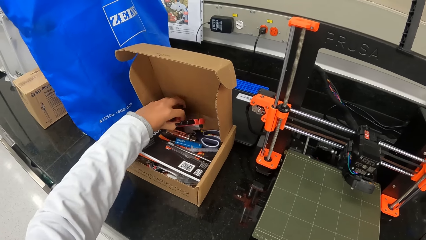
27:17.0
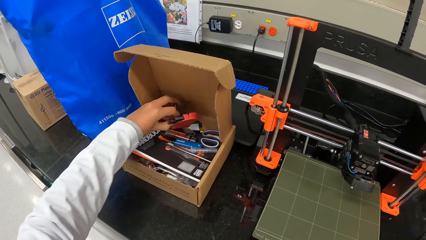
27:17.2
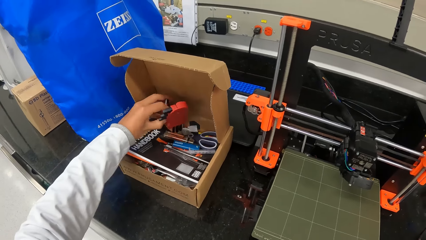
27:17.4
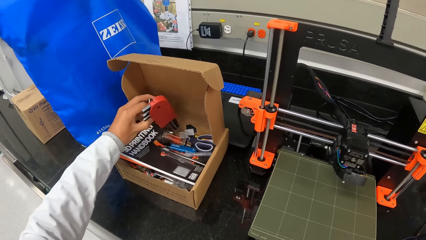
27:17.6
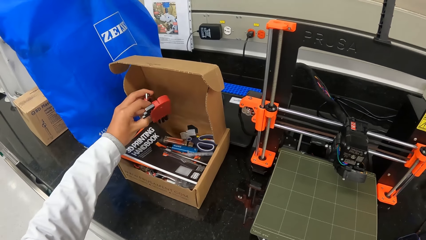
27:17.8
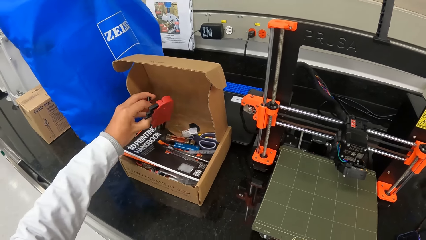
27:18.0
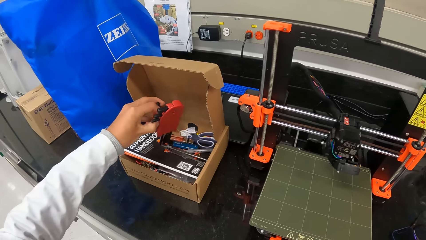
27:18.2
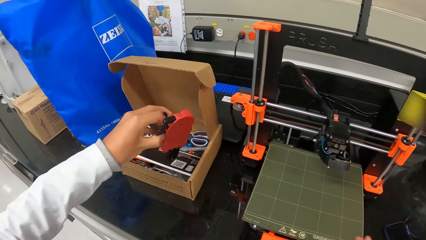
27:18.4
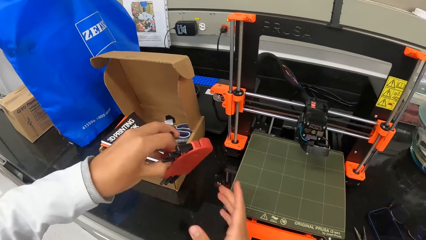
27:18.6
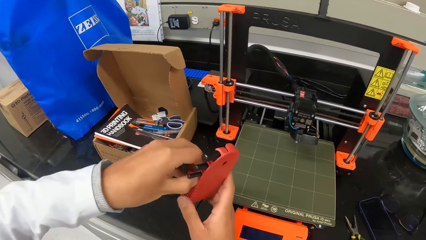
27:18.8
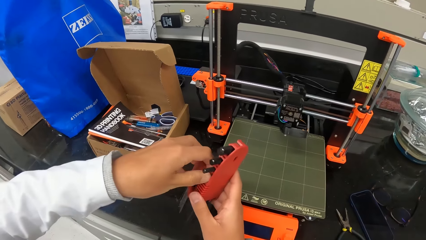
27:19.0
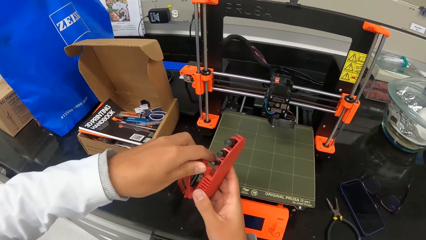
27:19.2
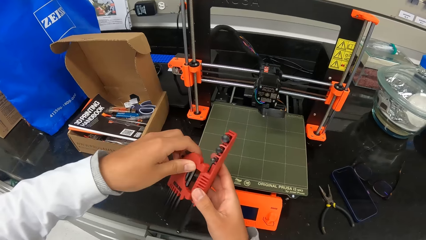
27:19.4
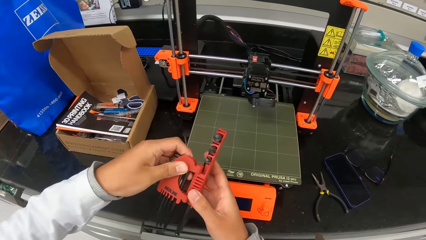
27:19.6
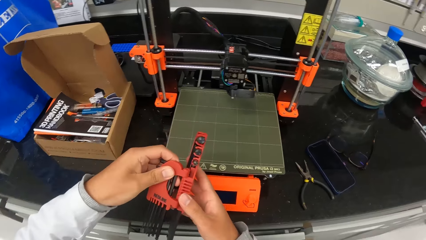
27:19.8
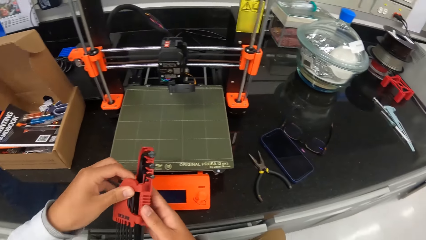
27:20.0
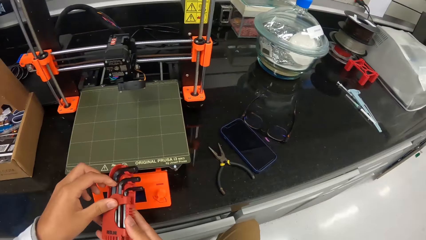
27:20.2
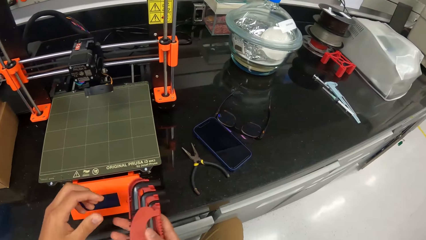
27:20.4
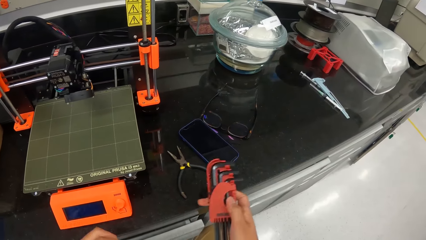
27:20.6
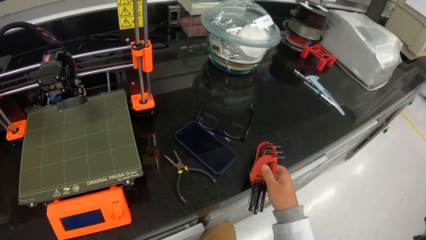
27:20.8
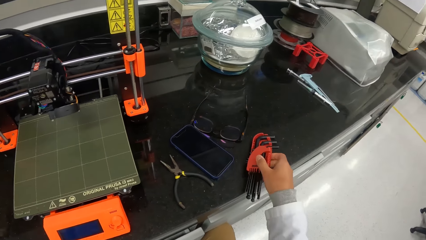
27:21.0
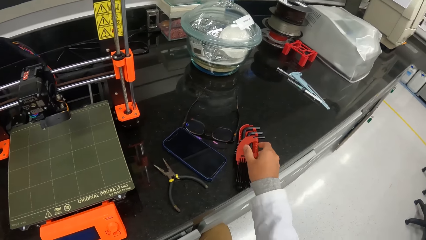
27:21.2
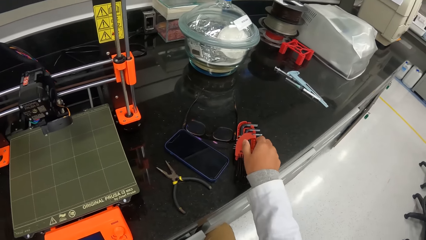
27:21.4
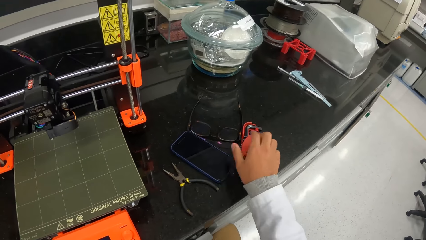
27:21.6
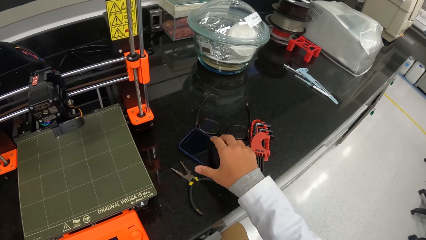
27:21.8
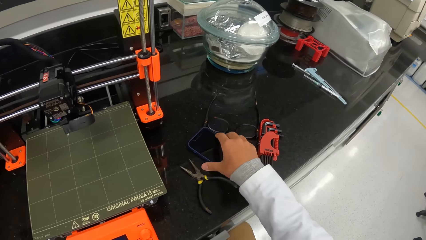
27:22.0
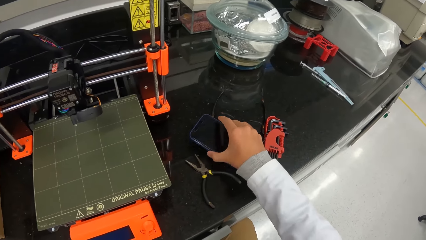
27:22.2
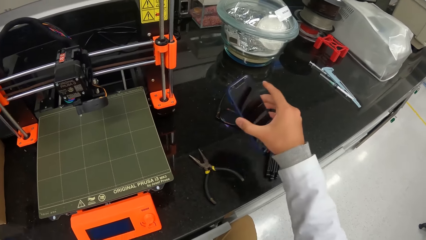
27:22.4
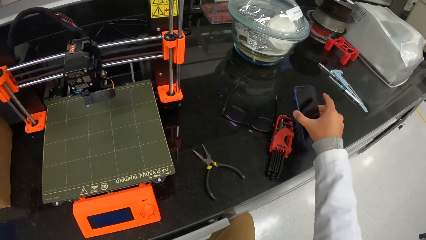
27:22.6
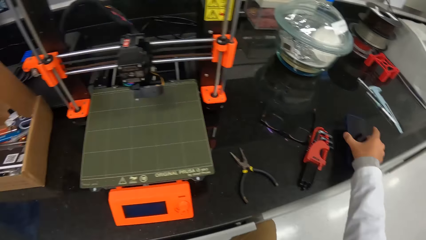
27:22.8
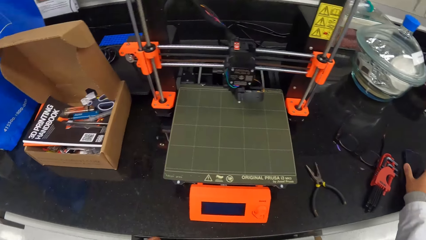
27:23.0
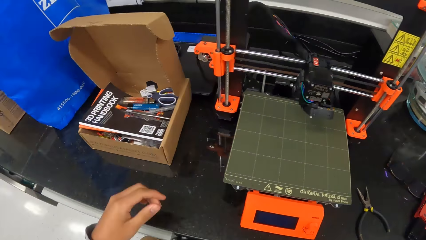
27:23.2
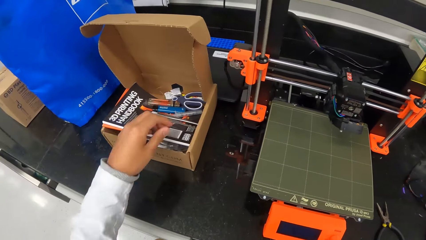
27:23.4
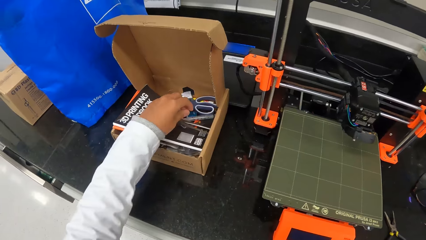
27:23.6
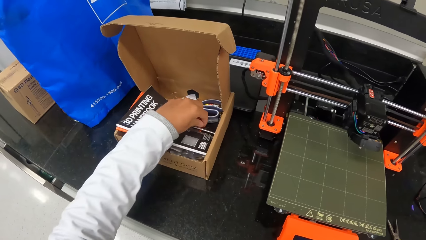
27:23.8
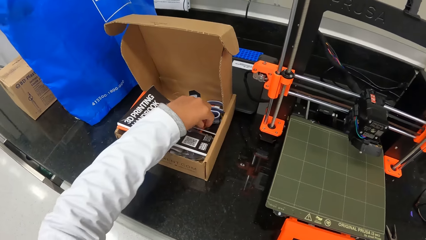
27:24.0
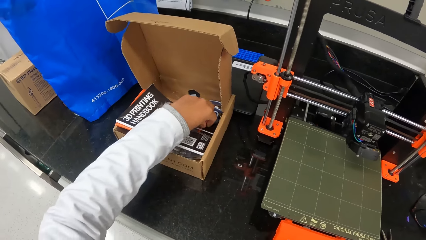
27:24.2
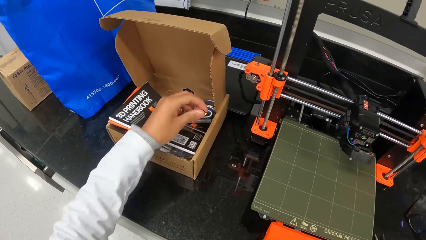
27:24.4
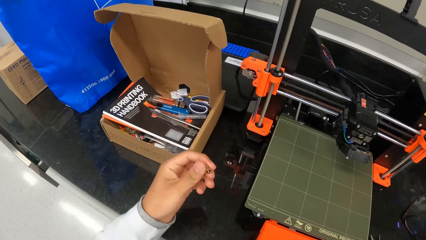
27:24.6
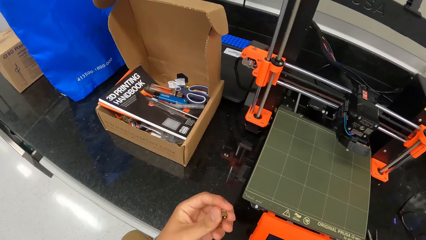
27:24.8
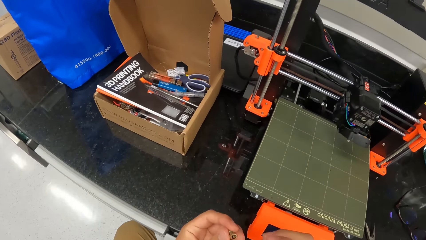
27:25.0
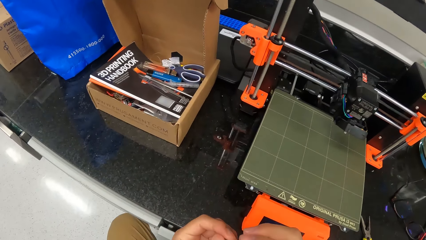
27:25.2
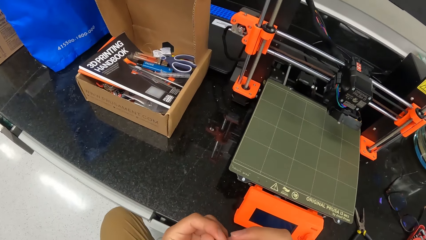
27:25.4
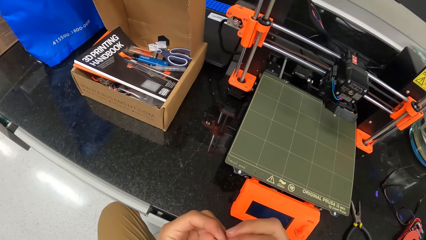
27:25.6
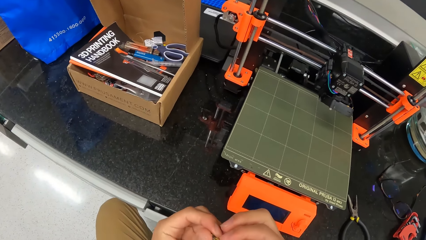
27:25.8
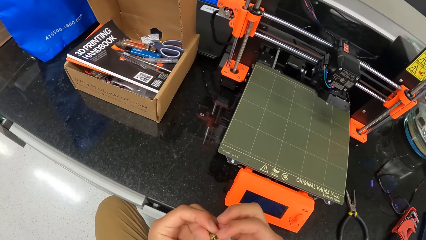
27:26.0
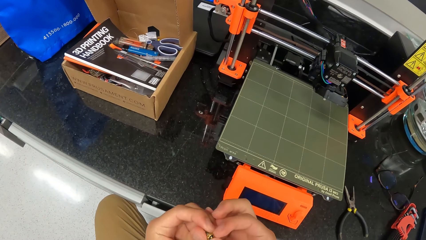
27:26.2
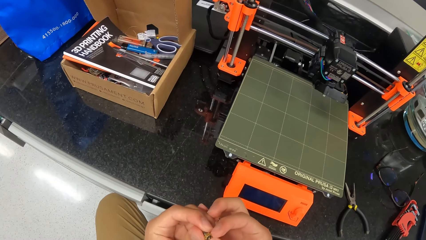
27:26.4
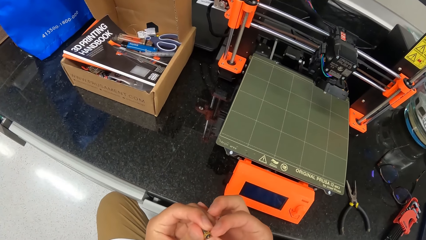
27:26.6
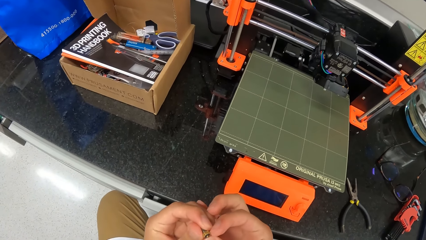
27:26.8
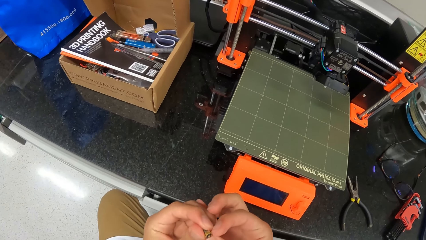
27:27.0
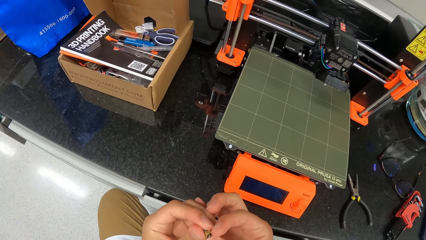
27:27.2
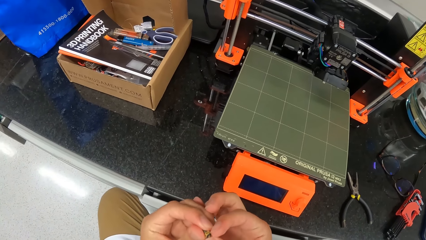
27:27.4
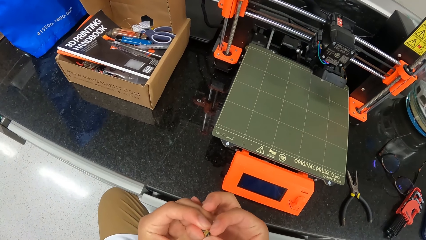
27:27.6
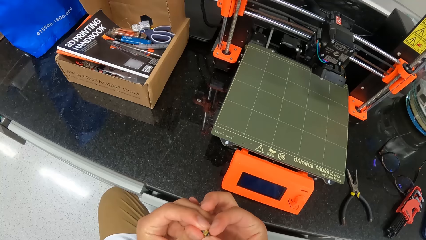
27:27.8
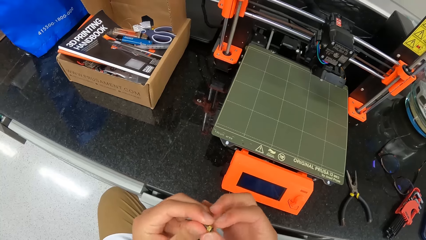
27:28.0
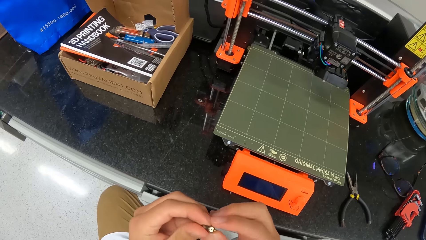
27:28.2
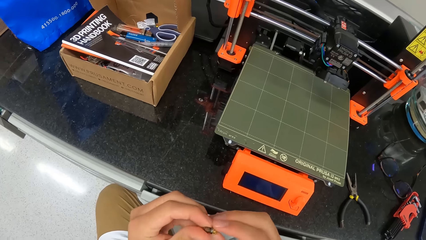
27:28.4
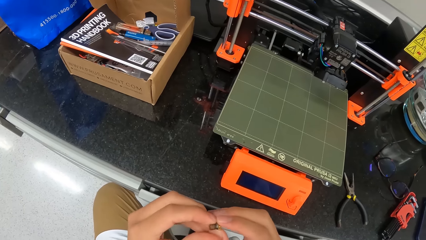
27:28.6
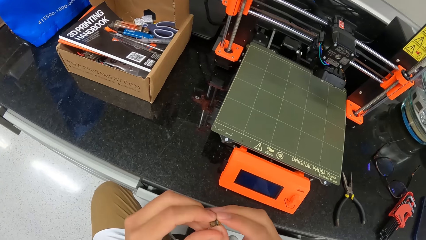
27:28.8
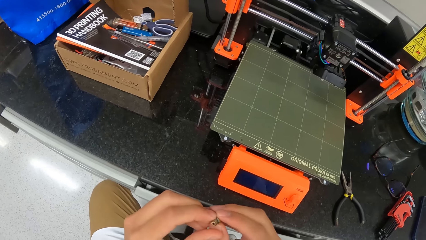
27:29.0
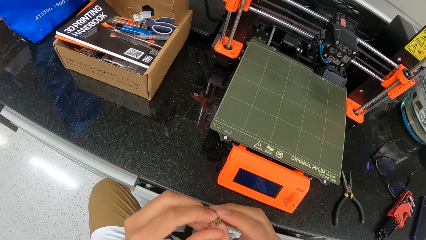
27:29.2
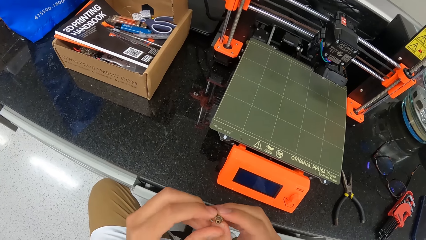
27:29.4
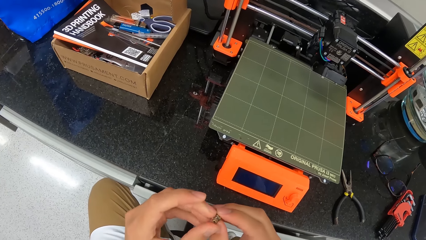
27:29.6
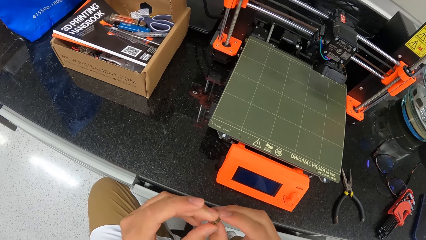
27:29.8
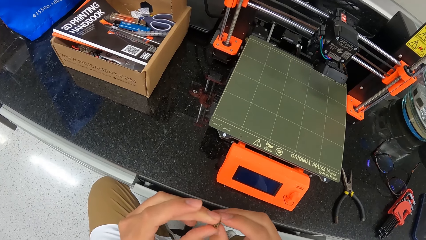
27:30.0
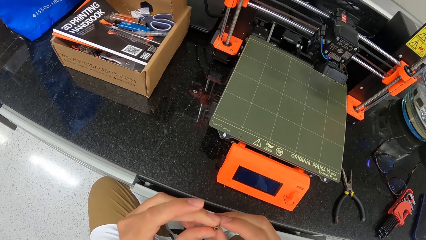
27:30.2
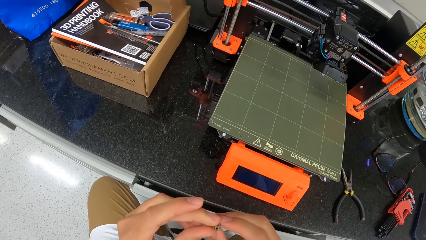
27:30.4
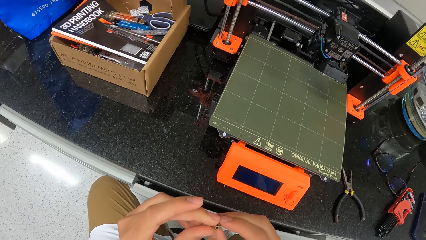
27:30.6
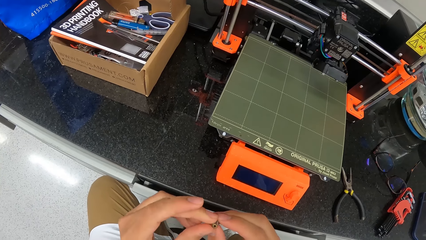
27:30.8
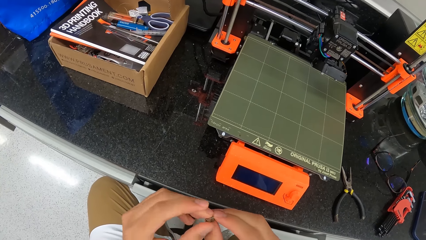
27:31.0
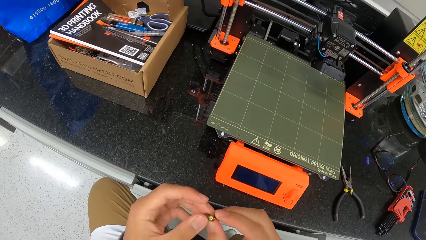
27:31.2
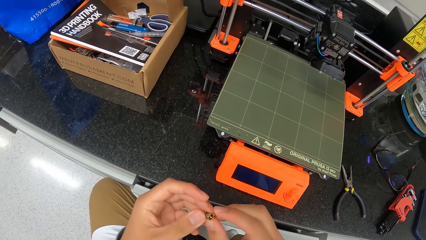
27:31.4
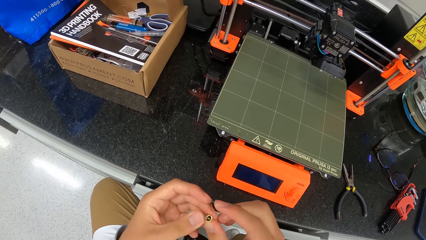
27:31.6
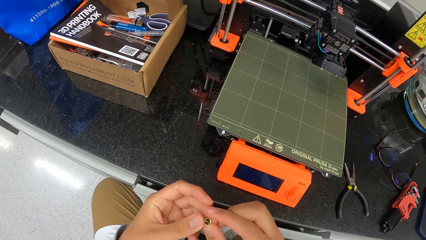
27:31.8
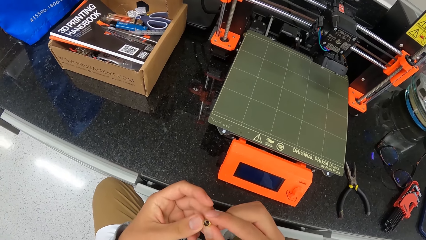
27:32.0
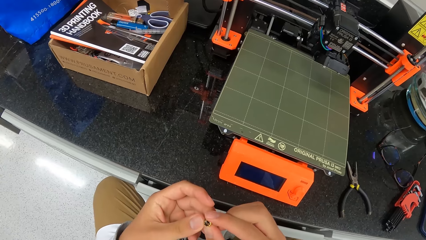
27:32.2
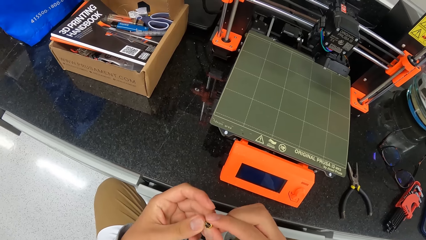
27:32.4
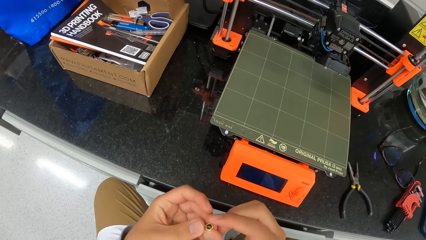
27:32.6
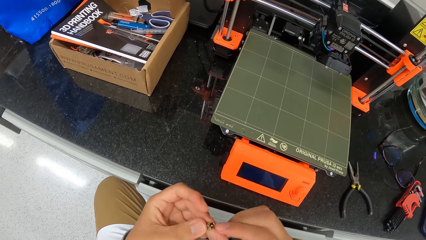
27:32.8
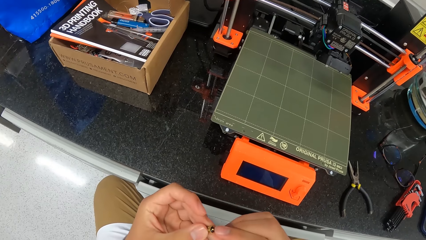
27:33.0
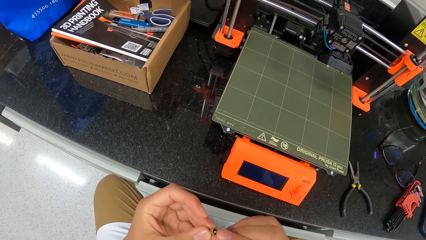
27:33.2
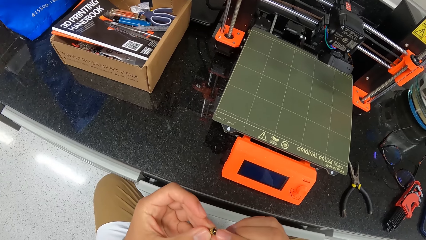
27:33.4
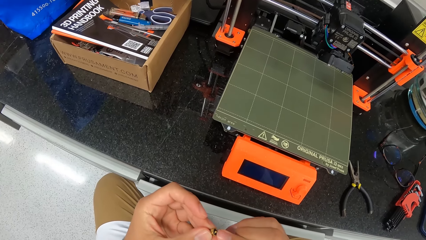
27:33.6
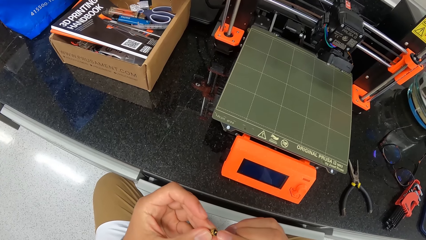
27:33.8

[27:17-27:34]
The camera wearer passes the set of hex keys or wrench in his left hand to his right hand. He holds the wrench. He places the set of hex keys in his right hand on the countertop. He picks up the phone from the countertop with his right hand. He places the phone in his right hand on the countertop. He picks up a nut and bolt from the box on the countertop with his left hand. He holds the bolt with both hands. He fixes the nut and bolt.
